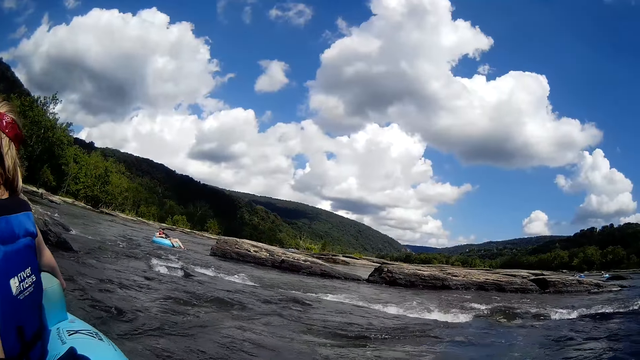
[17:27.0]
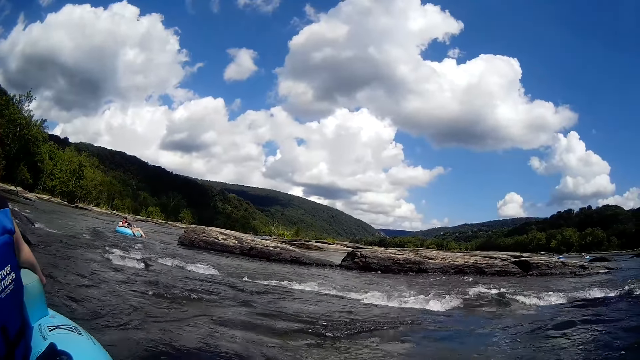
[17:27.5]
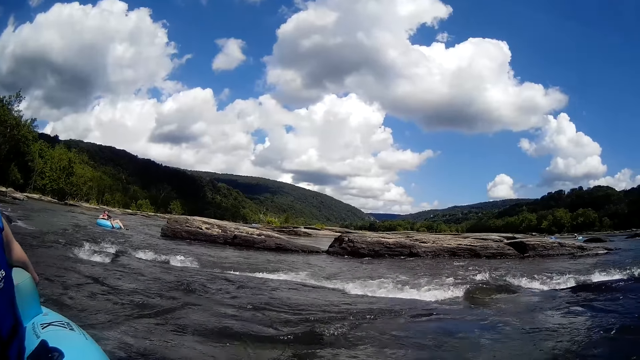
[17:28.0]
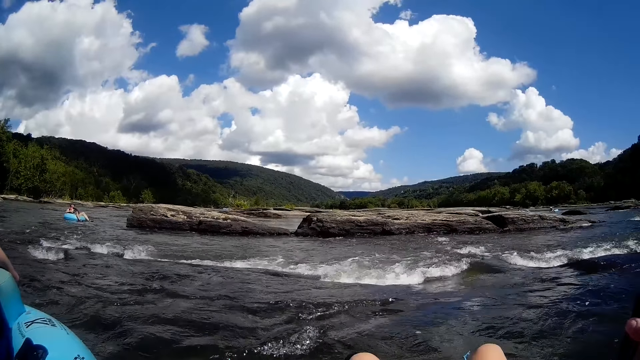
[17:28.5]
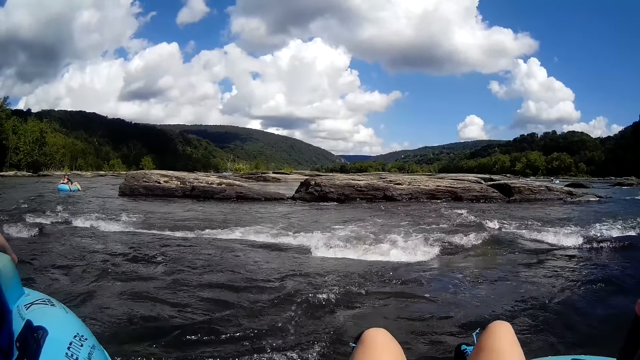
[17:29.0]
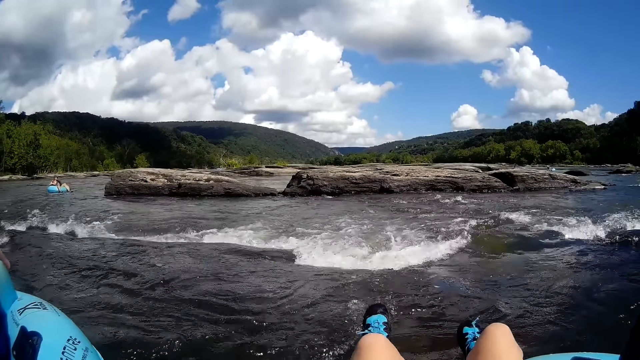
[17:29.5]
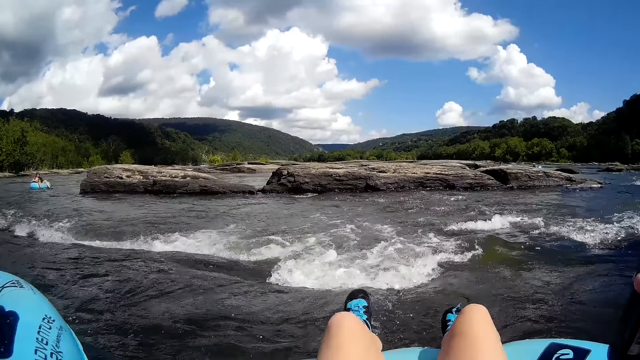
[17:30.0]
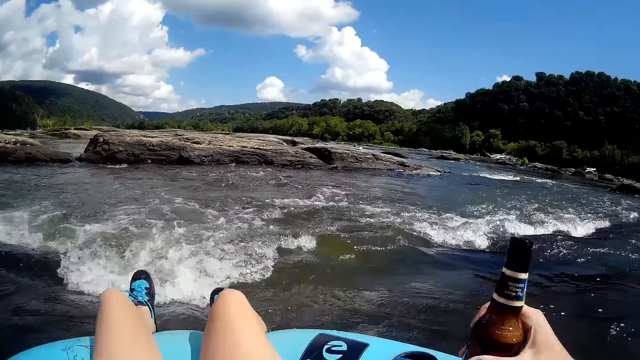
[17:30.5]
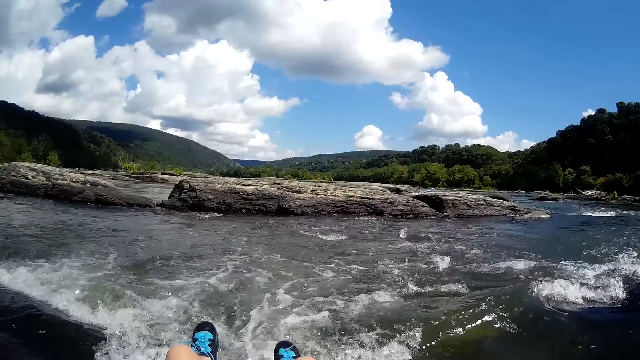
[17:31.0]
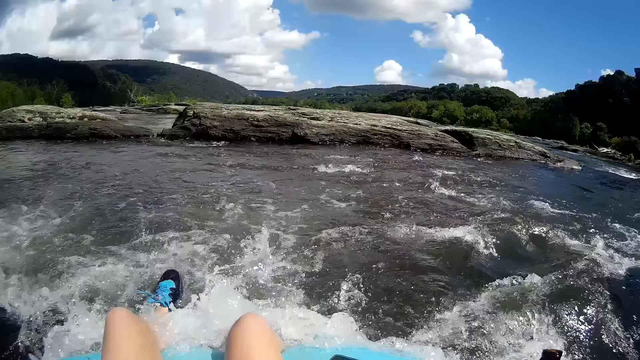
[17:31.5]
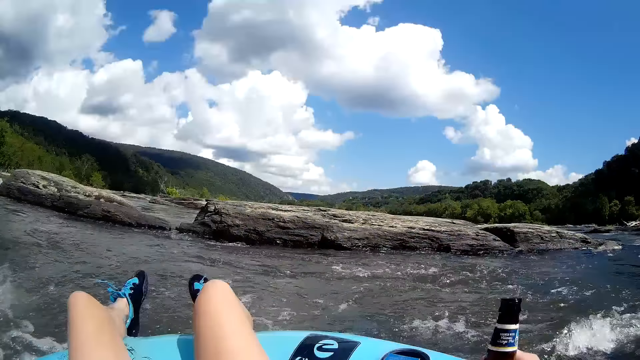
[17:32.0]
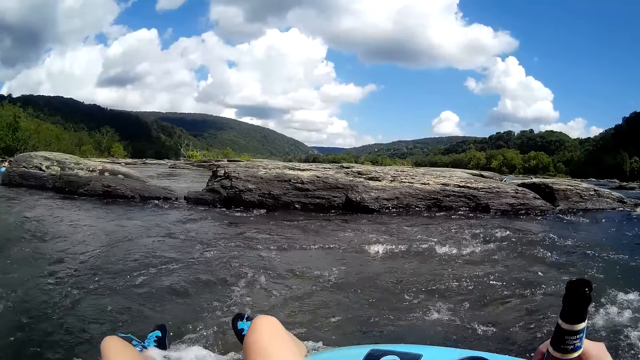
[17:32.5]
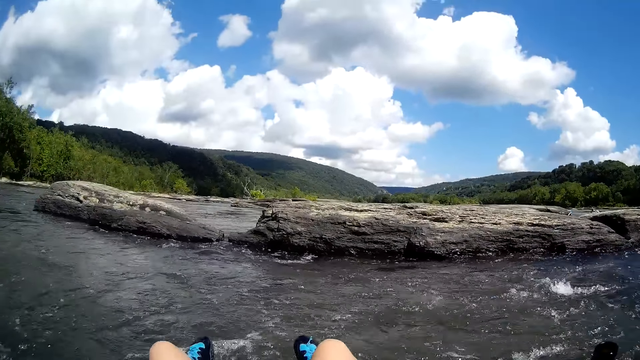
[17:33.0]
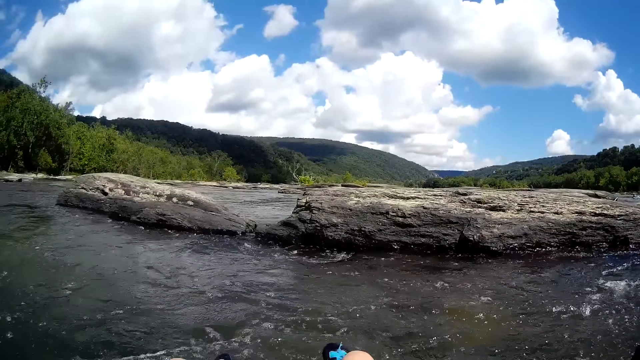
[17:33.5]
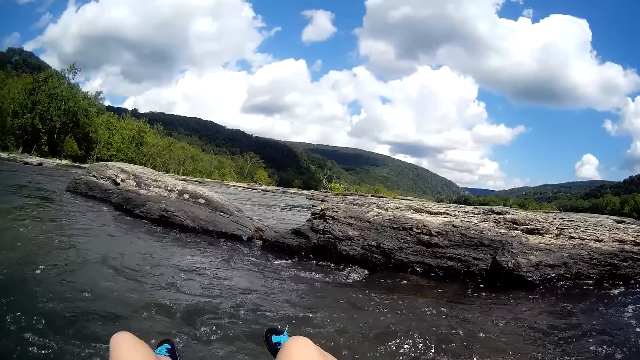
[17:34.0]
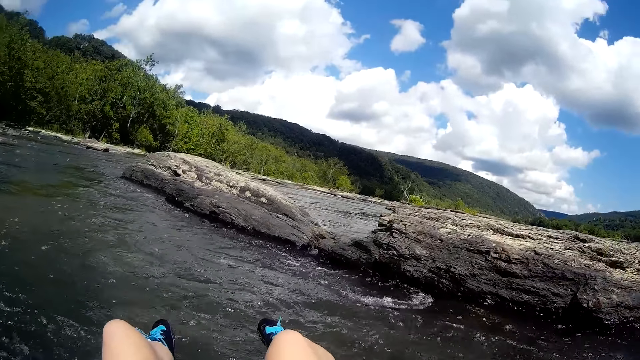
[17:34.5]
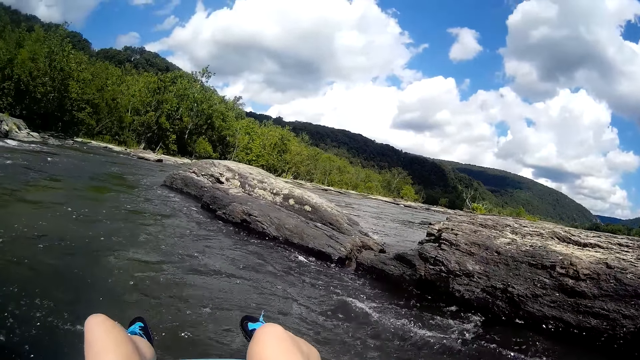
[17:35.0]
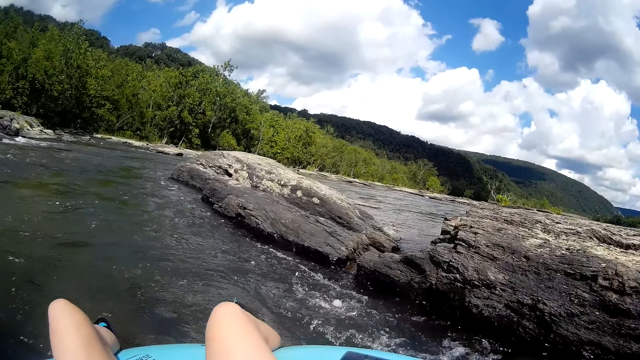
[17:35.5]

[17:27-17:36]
The camera wearer moves around the lake.

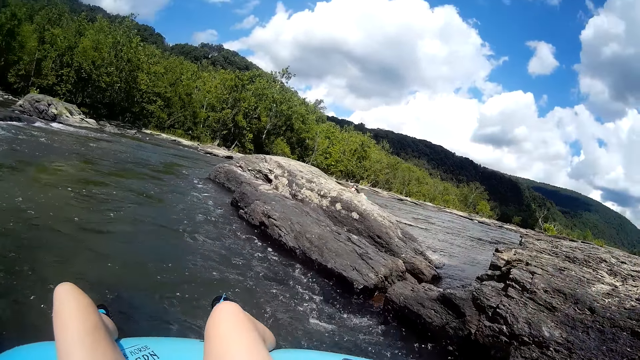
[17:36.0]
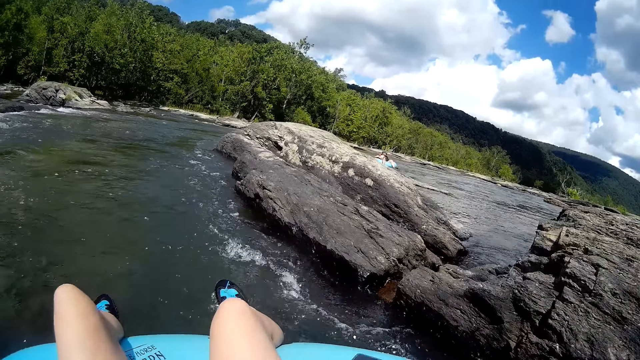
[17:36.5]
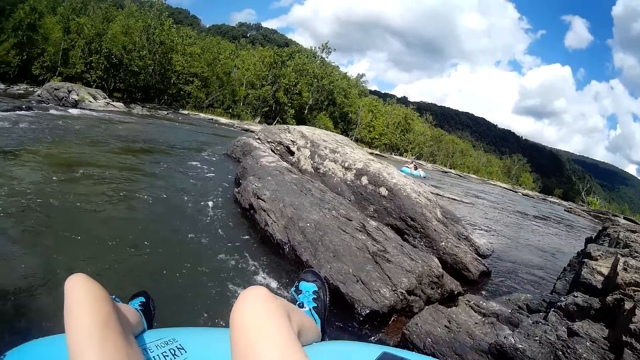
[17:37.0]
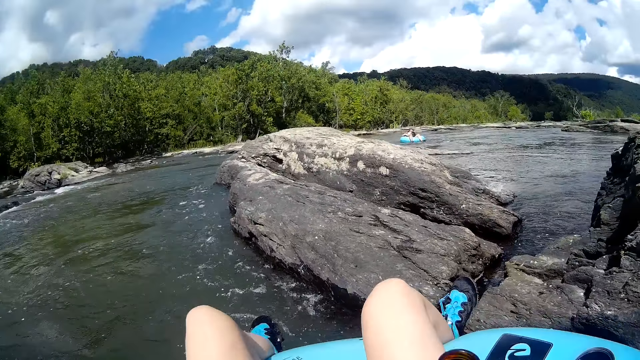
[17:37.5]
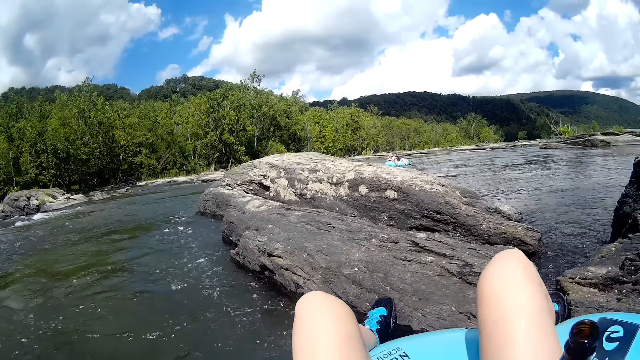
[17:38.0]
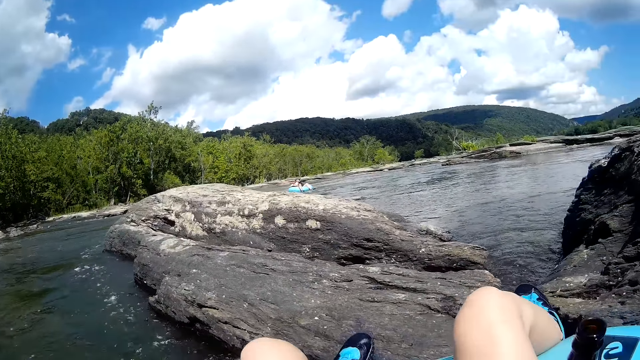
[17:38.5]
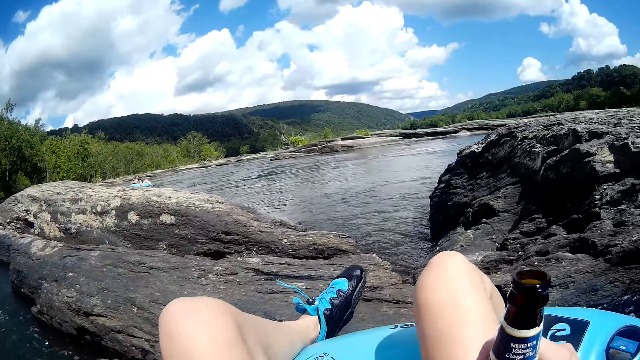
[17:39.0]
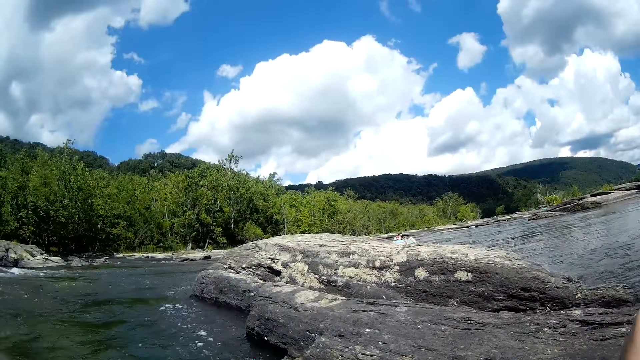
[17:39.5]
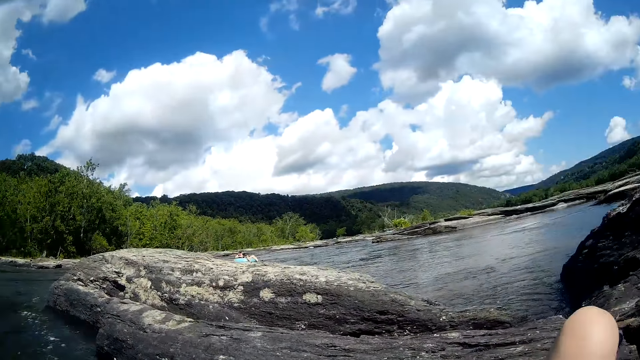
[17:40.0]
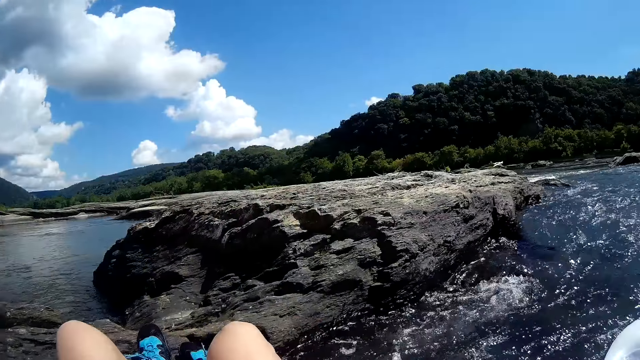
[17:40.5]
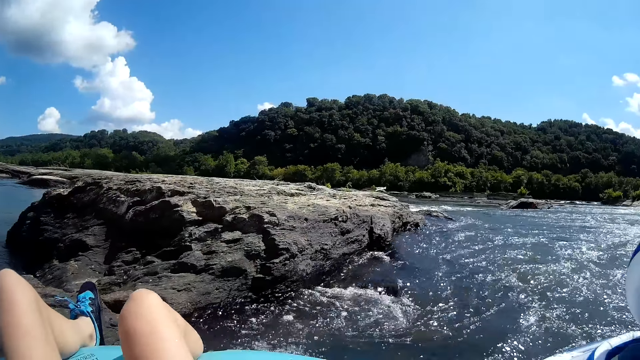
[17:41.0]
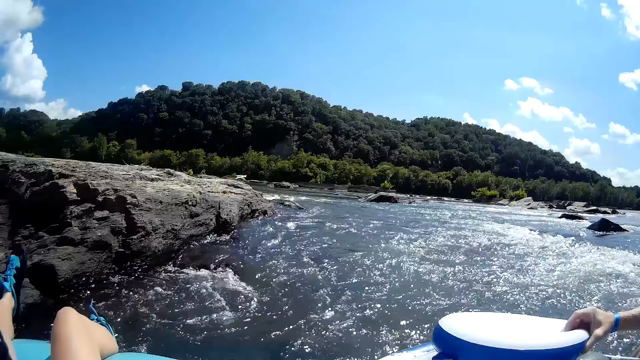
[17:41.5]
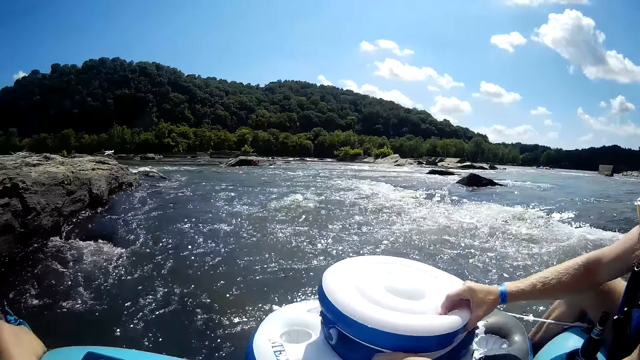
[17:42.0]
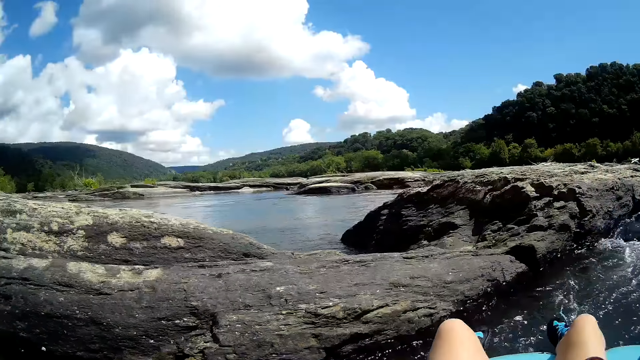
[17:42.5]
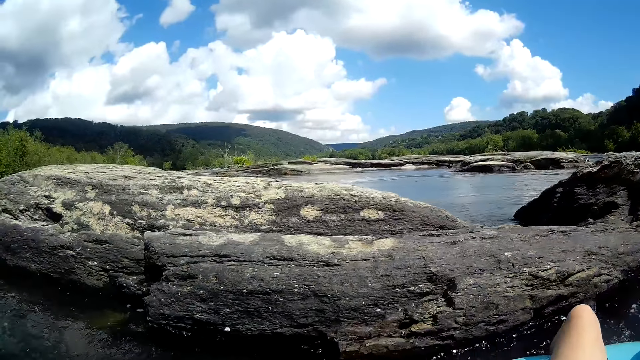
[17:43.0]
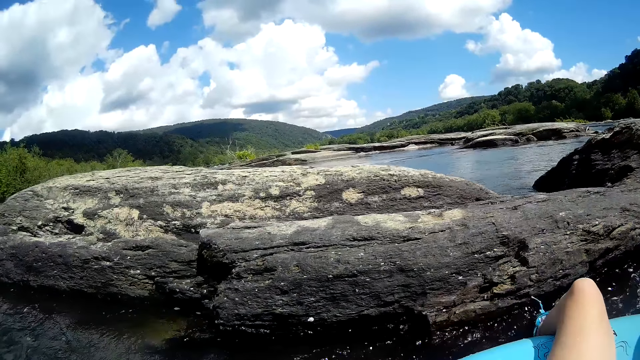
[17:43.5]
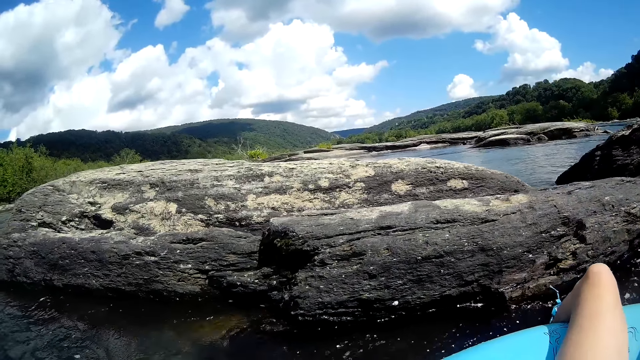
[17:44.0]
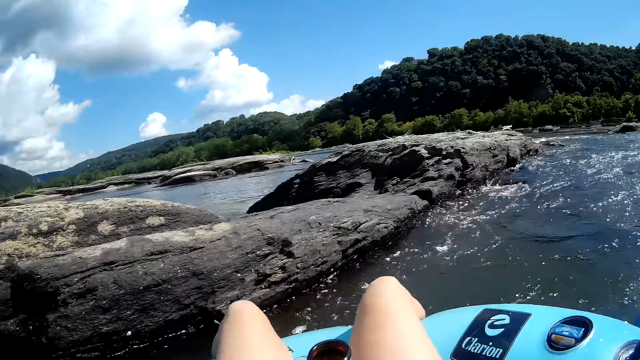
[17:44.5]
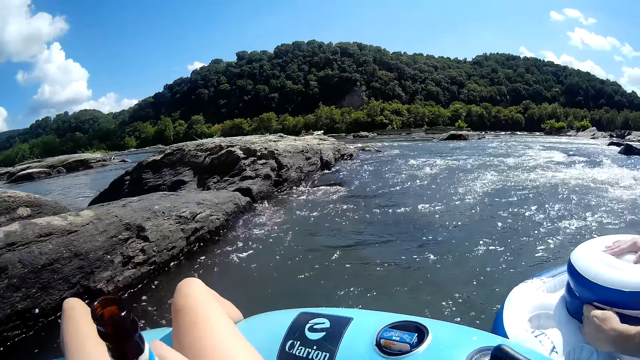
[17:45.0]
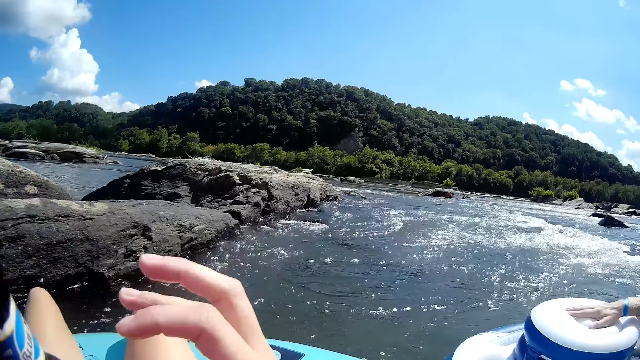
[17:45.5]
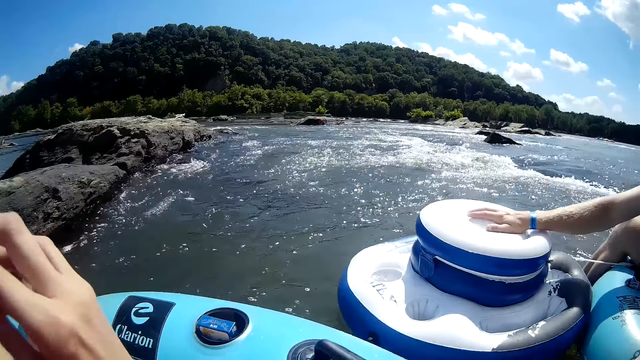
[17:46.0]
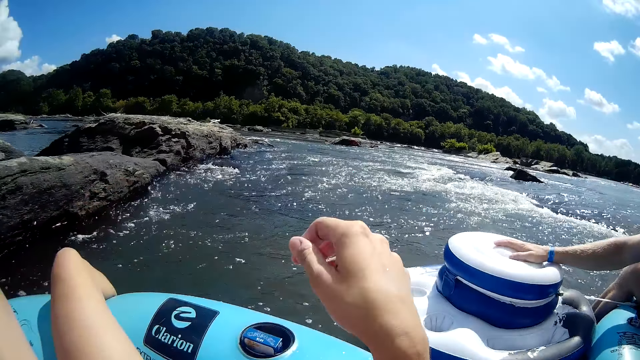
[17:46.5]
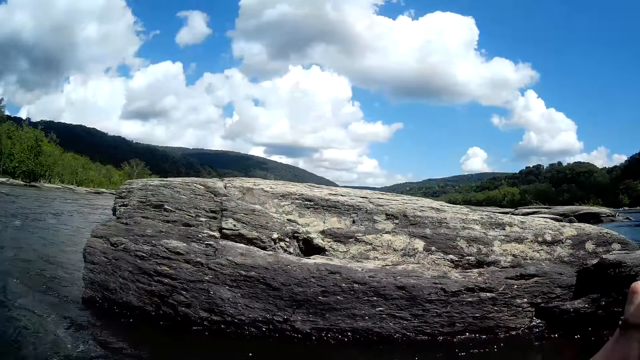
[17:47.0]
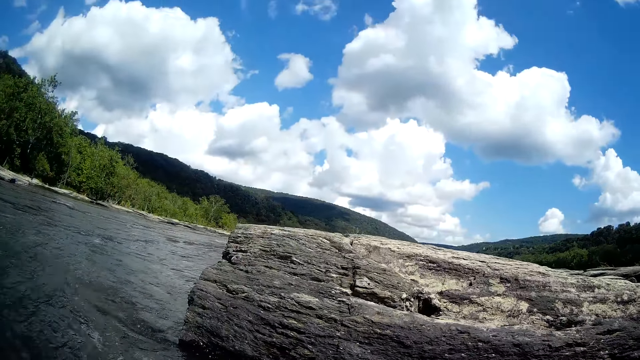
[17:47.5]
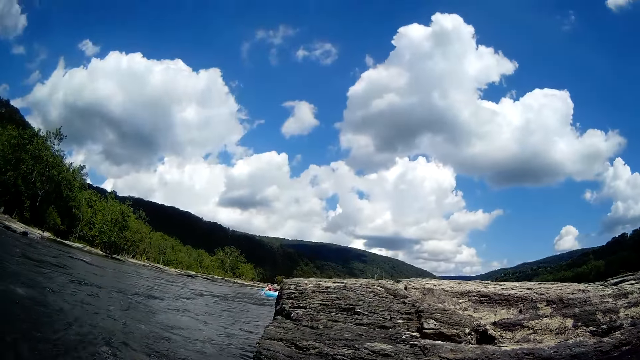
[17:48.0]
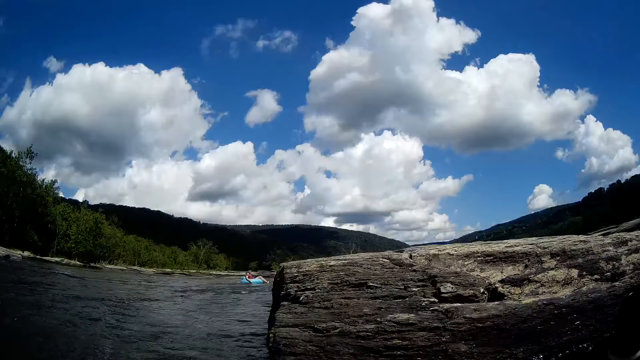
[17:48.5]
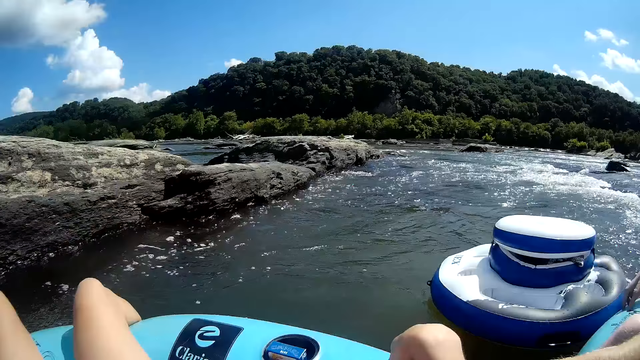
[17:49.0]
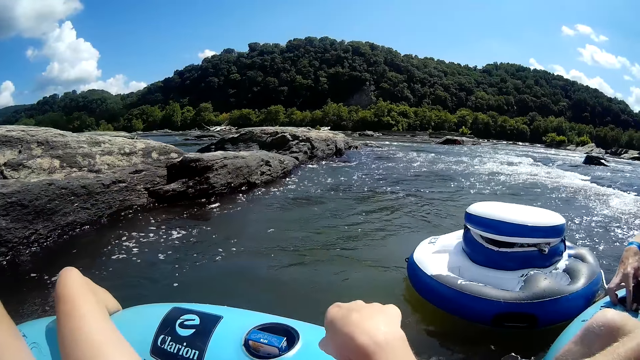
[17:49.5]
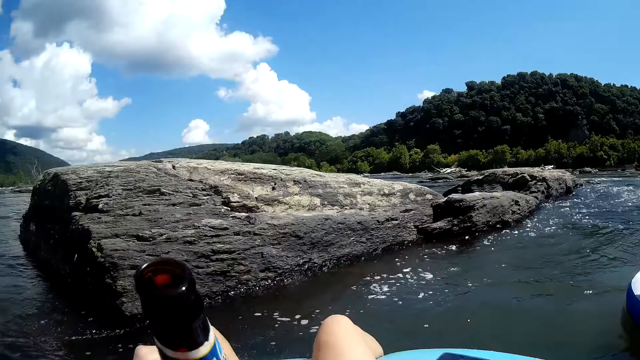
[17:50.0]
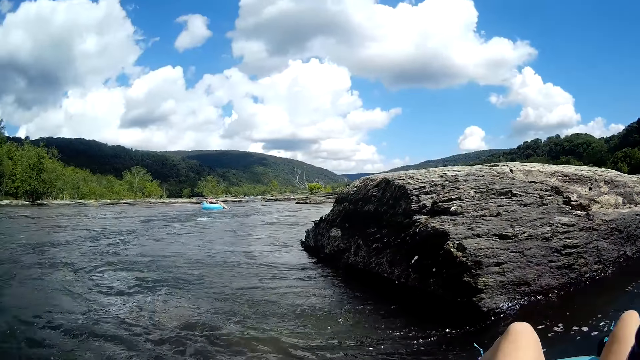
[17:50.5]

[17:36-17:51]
The camera wearer steps on a stone. They converse with a man. They move their hands. They look around the lake. They move their hands.
